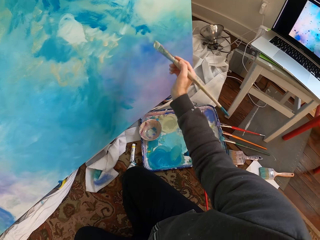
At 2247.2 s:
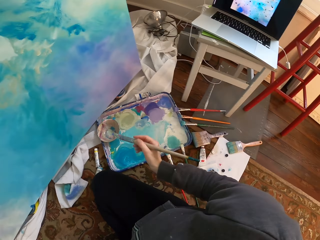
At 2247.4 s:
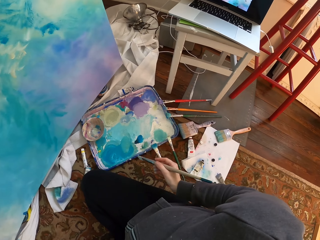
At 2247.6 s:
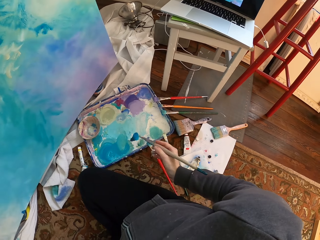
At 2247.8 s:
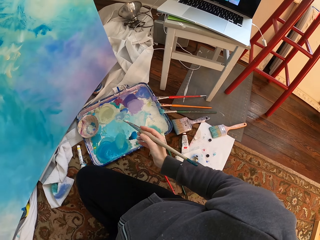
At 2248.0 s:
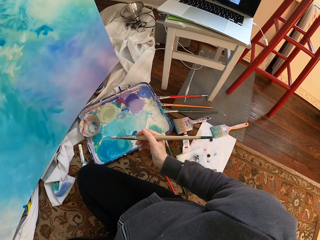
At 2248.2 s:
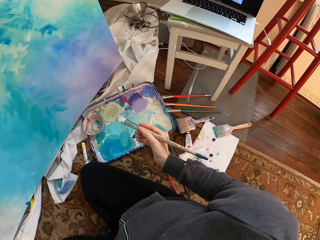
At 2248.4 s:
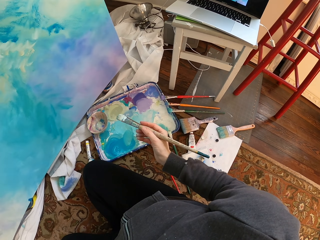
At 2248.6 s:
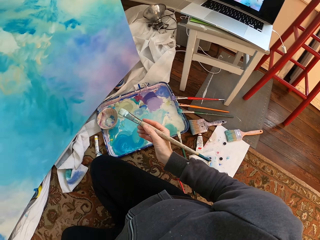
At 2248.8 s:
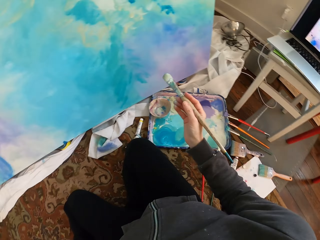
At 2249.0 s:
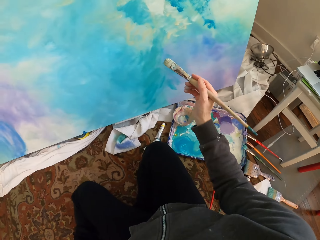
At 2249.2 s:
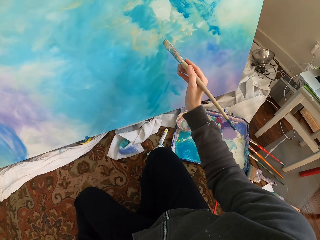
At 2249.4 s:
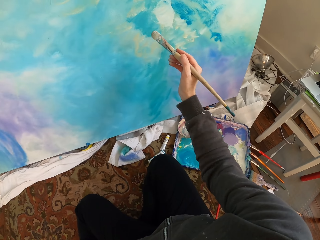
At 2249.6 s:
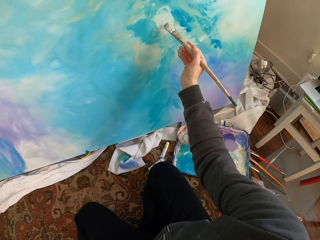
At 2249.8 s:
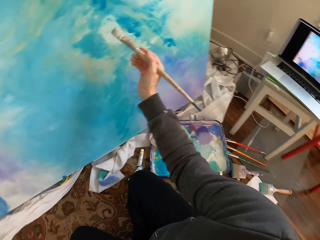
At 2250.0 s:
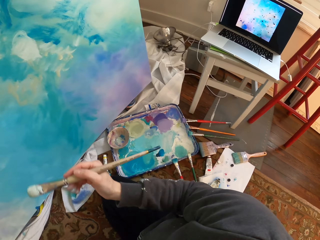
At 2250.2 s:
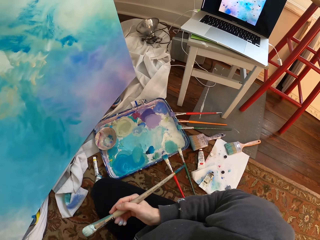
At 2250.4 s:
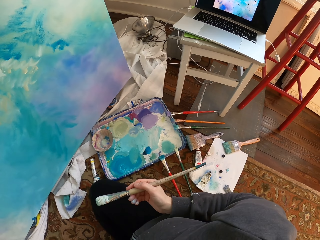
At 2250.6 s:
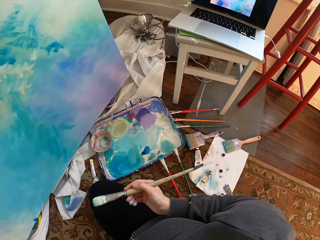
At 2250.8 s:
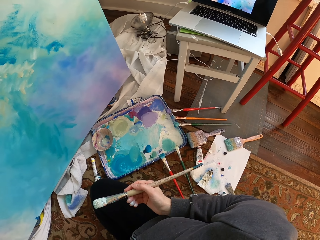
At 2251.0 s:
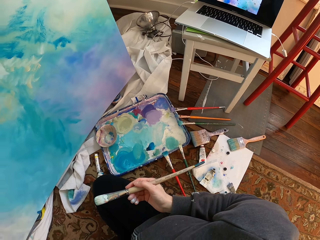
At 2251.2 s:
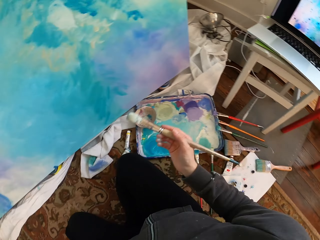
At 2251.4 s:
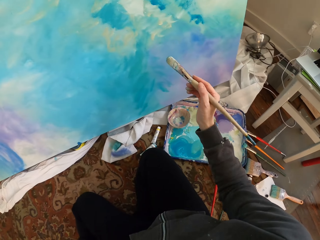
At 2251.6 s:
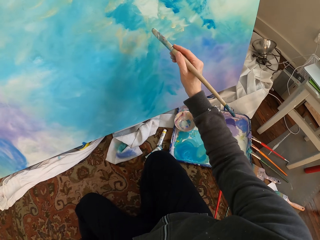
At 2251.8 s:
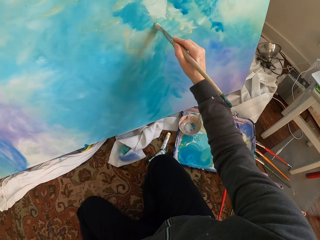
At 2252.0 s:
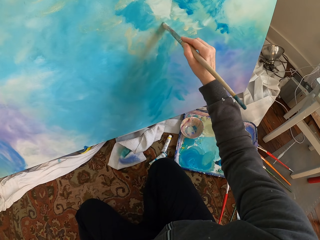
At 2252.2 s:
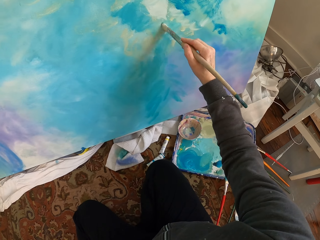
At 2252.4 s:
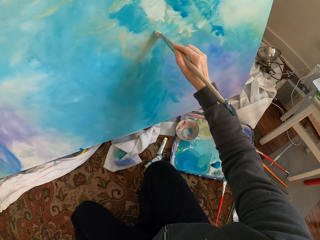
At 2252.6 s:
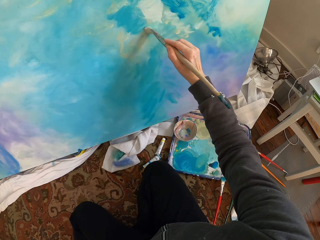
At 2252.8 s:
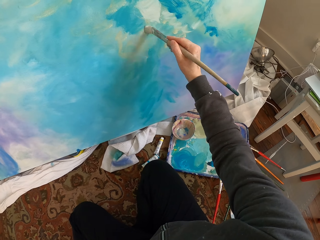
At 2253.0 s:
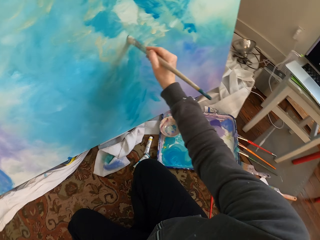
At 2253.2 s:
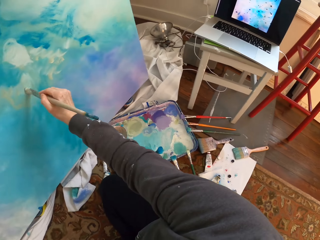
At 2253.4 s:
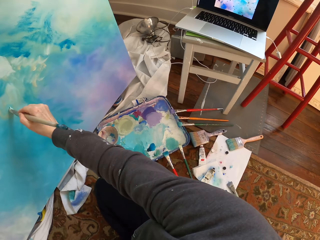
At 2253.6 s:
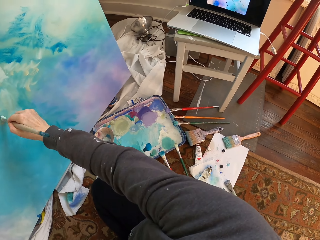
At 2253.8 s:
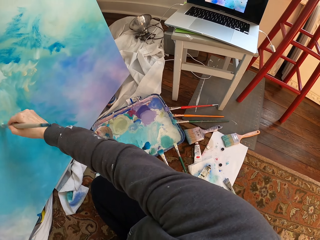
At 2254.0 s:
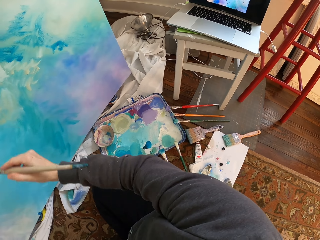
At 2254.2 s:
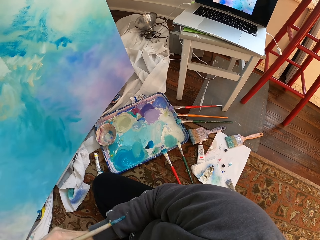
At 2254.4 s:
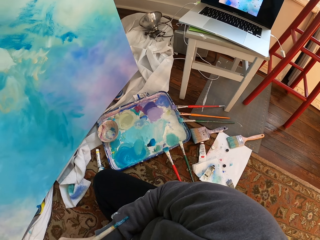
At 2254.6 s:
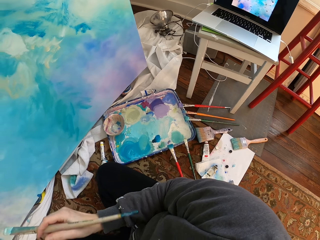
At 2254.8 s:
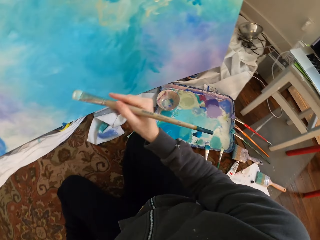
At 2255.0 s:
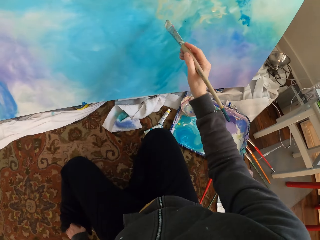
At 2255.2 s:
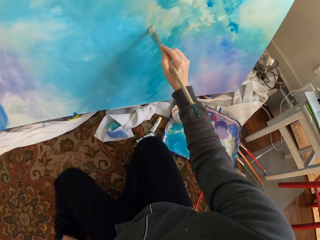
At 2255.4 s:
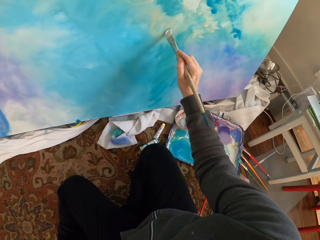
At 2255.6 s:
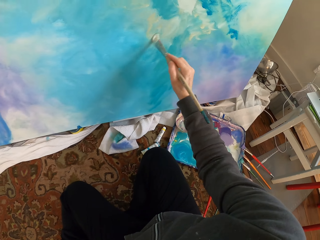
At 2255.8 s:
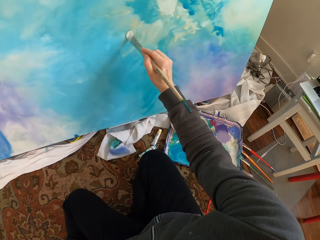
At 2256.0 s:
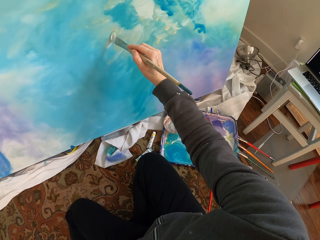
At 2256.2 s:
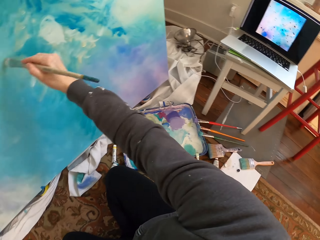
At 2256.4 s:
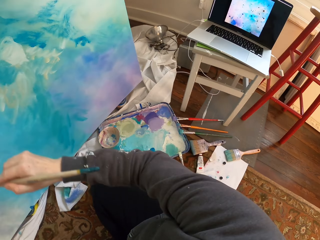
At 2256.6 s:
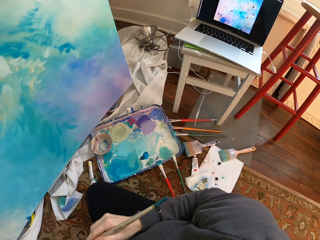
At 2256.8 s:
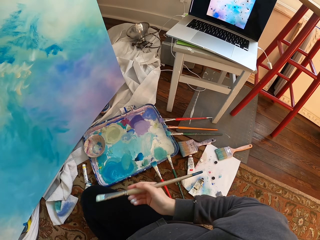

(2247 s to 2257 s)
The camera wearer holds a brush. They paint.

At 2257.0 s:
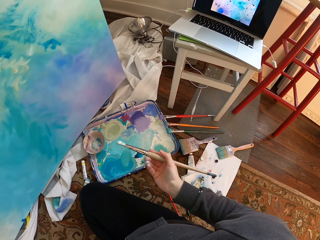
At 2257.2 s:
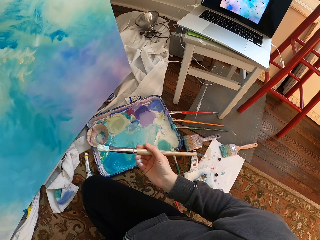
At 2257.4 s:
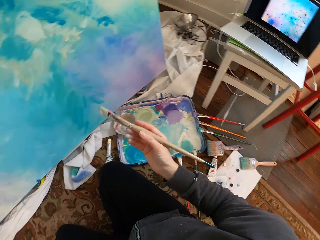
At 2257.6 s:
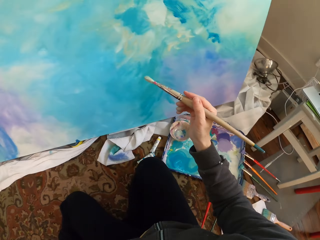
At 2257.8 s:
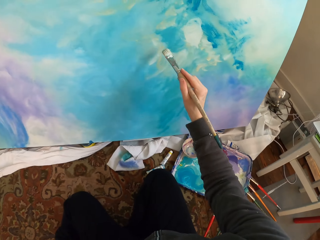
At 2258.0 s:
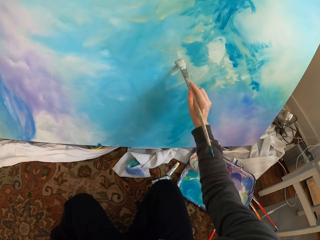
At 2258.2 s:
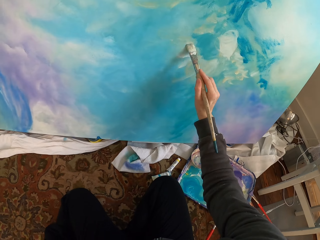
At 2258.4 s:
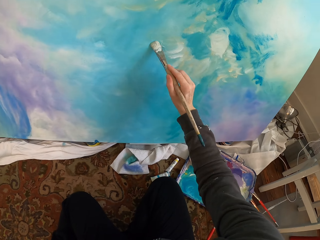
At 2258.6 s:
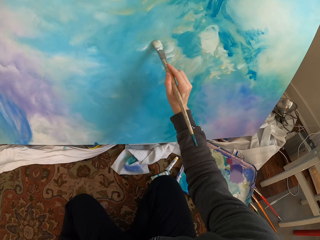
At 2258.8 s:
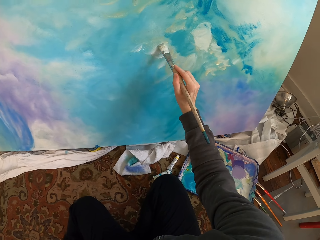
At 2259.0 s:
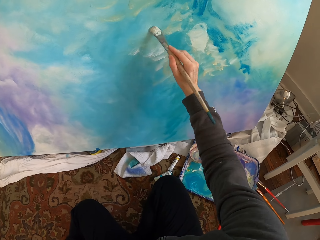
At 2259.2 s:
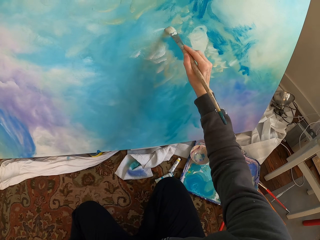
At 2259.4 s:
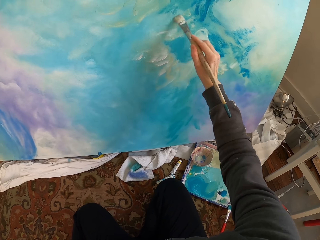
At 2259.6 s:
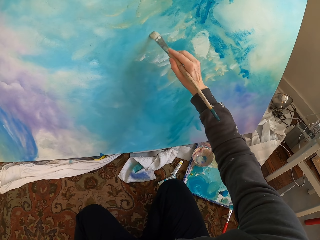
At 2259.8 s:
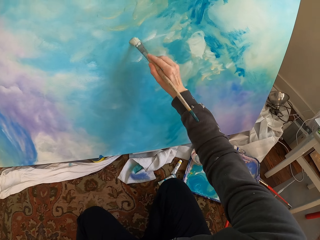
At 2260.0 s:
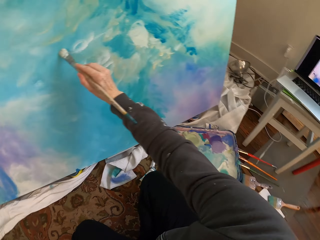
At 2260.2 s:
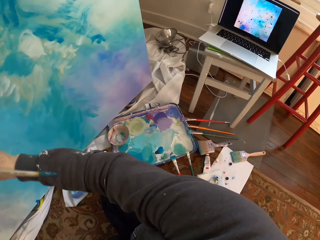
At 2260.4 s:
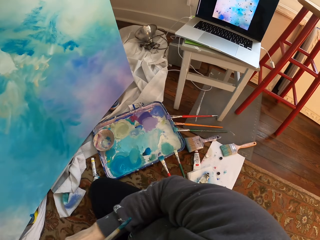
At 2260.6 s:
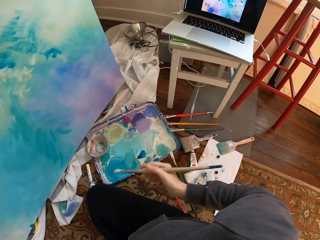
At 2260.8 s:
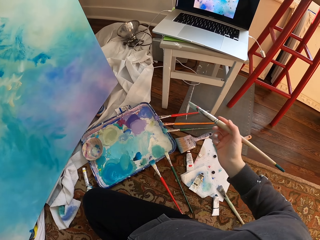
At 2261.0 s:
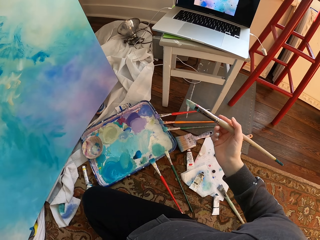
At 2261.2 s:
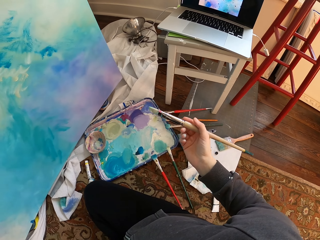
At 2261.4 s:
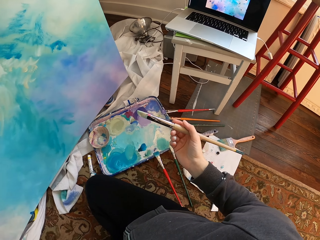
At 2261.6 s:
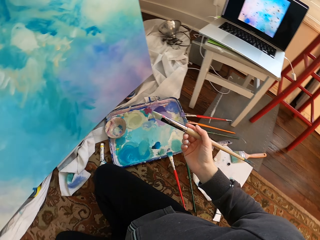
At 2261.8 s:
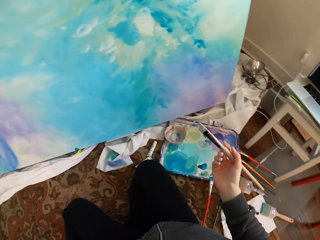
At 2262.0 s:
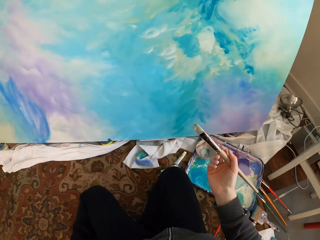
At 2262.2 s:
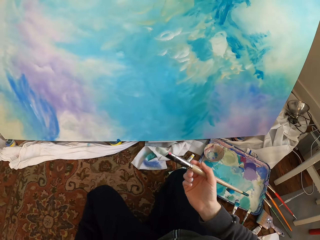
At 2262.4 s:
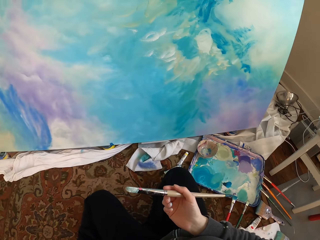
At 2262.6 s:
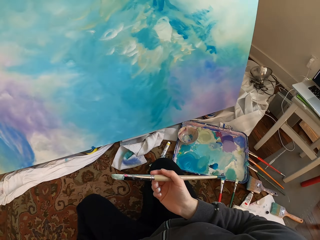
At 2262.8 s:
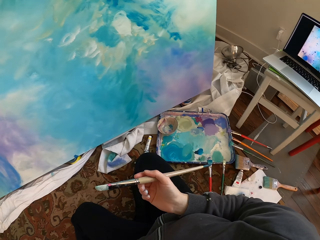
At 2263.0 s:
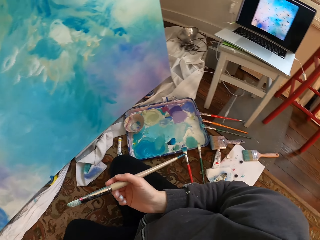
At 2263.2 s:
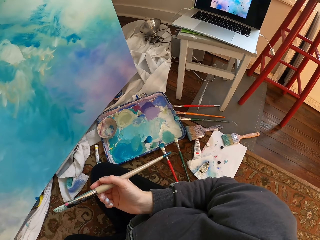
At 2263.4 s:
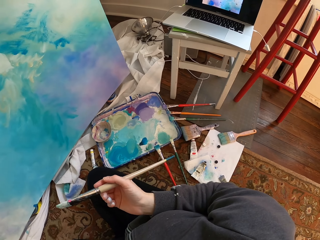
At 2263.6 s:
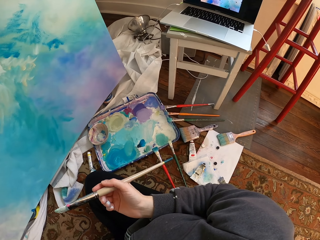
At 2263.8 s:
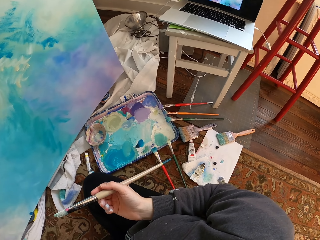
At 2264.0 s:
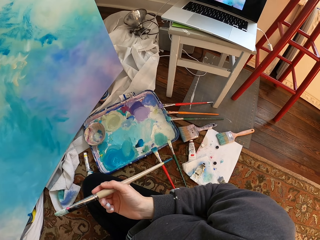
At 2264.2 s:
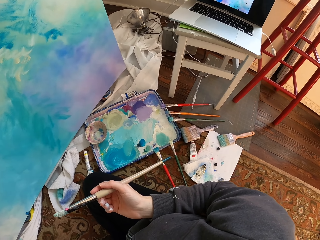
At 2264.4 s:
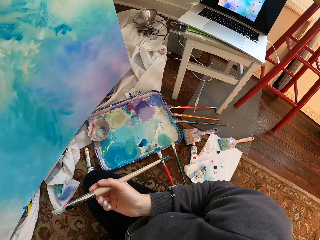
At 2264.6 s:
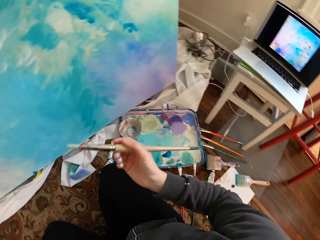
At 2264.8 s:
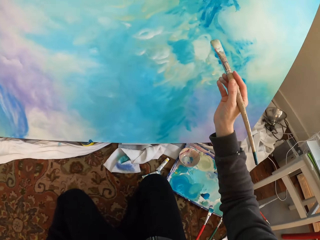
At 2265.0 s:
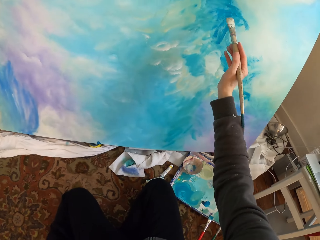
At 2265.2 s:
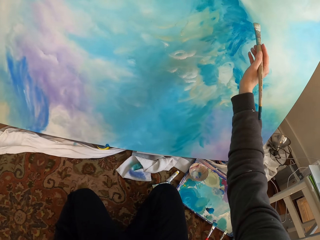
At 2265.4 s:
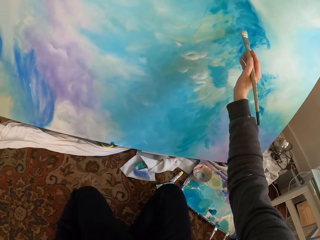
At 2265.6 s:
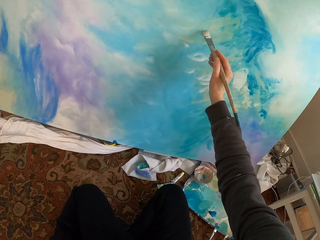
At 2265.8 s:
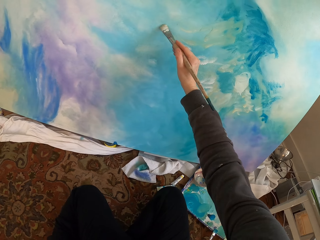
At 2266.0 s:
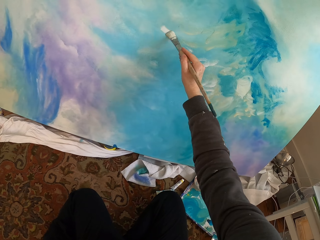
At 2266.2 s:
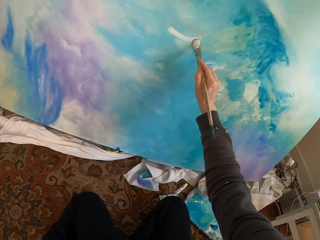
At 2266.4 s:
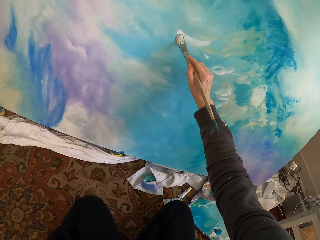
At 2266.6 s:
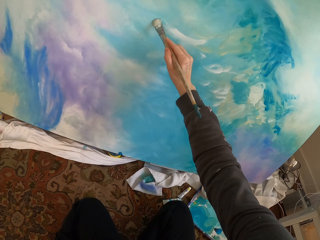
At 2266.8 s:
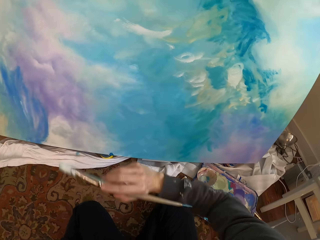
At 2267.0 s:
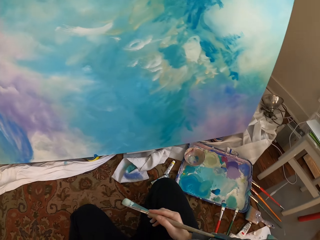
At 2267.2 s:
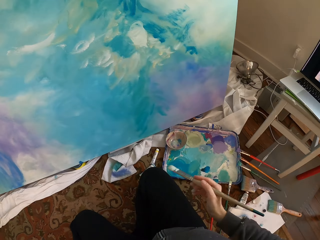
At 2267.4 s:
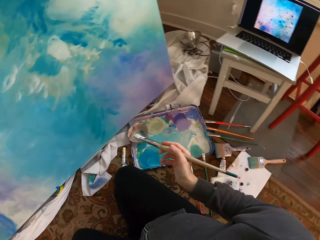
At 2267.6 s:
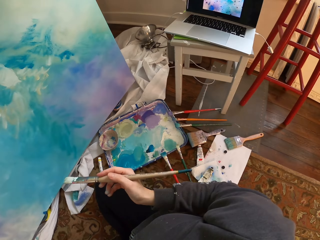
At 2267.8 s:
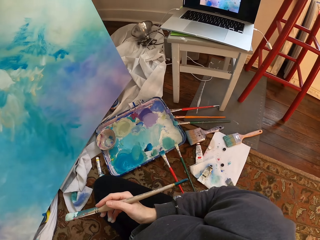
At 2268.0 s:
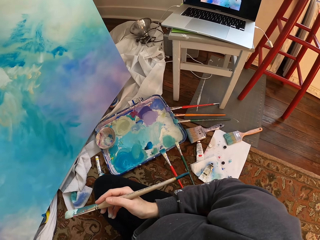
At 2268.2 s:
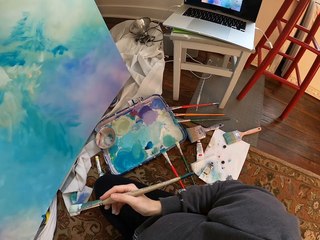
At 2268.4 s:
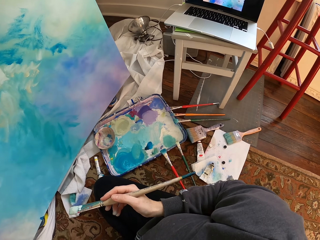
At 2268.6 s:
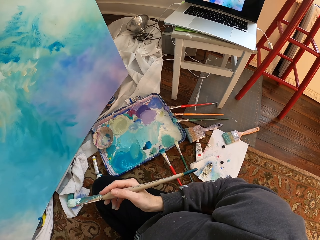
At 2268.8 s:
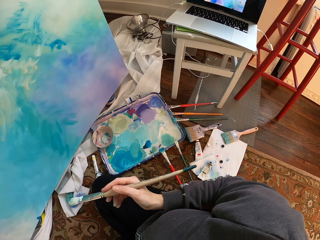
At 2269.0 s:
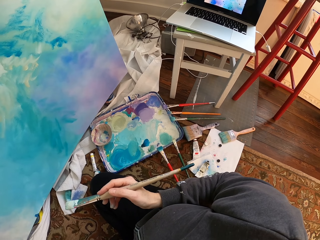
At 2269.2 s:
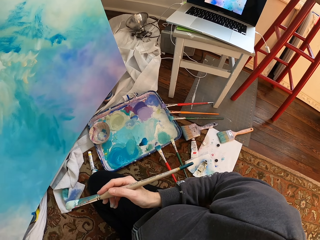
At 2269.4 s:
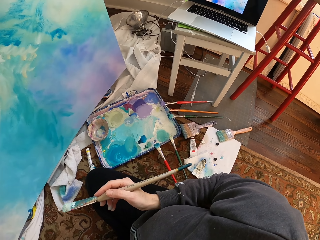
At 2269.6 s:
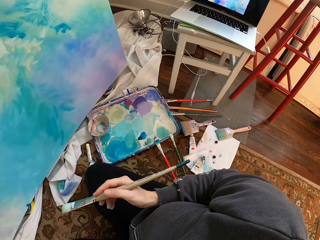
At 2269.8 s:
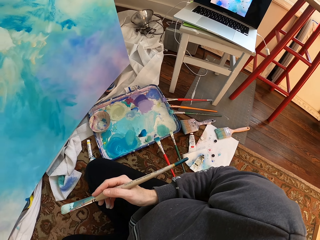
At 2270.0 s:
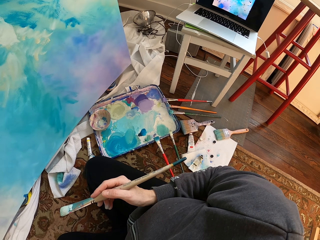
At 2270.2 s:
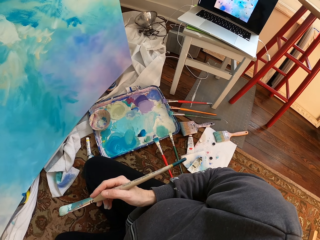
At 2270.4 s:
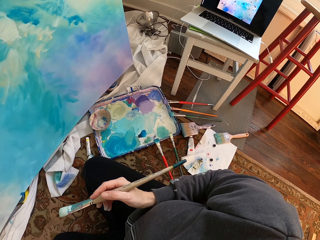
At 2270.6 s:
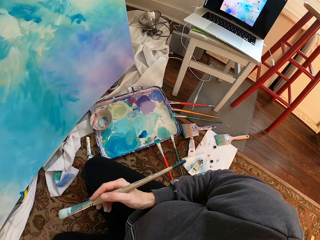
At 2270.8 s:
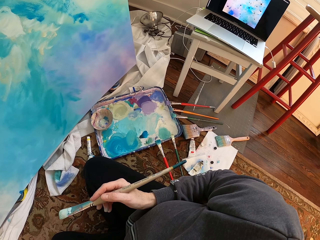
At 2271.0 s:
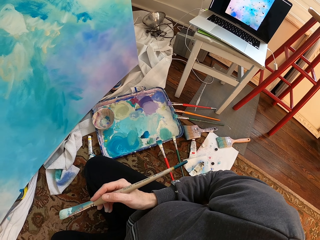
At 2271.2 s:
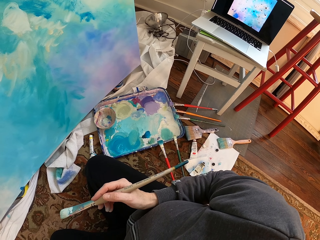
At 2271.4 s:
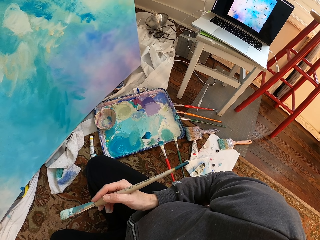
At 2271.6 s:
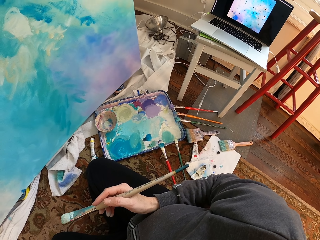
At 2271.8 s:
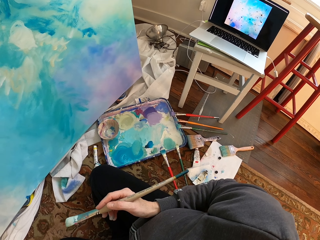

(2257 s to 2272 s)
The camera wearer holds a brush. They paint. They remove the brush from the paint work. They hold the brush. They paint. They remove the brush from the paint work. They hold the brush.
